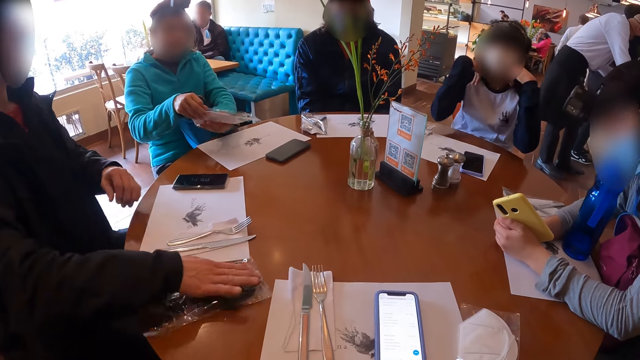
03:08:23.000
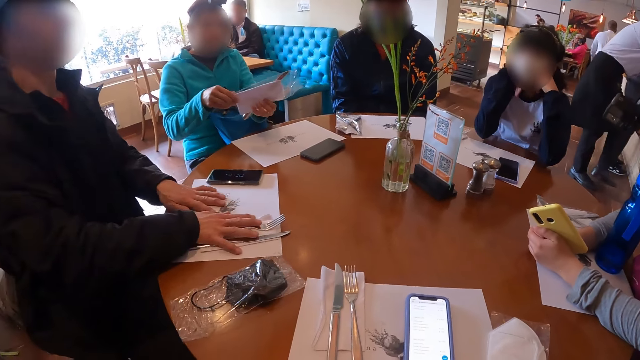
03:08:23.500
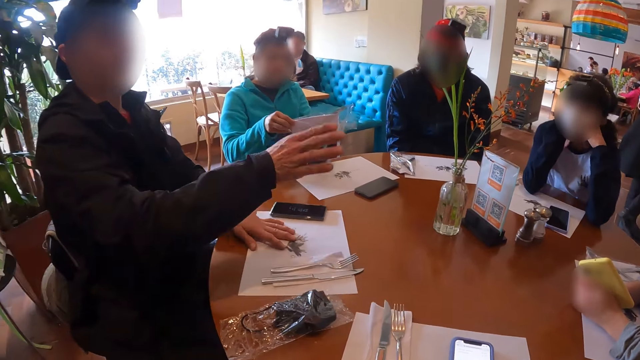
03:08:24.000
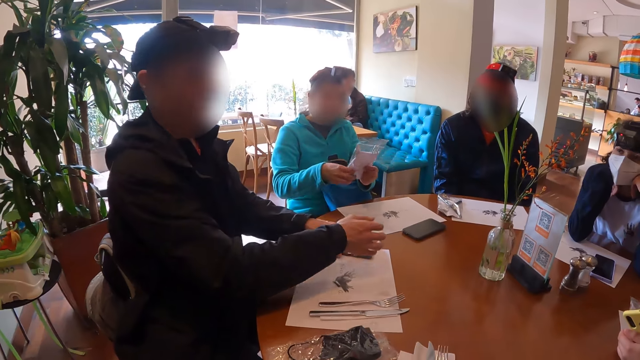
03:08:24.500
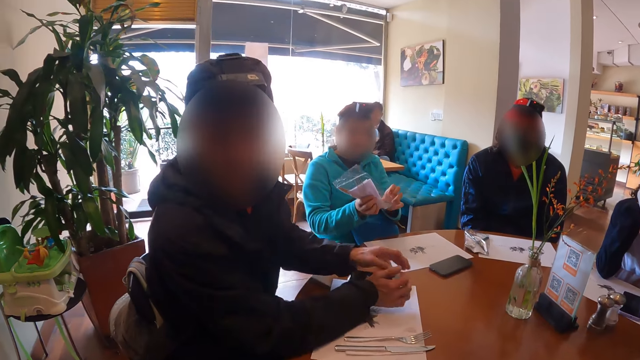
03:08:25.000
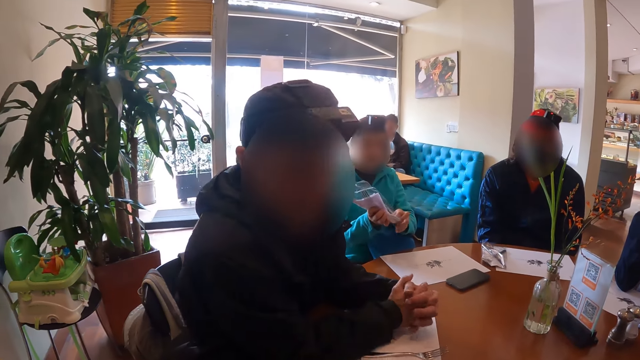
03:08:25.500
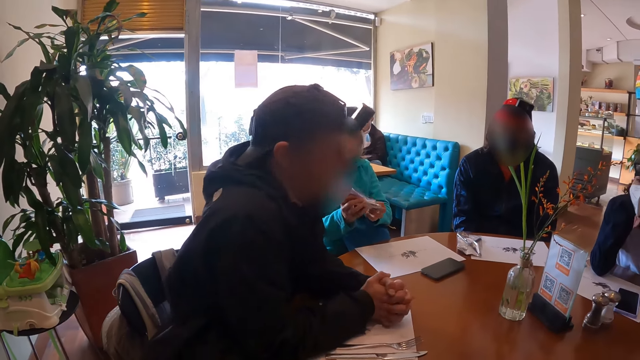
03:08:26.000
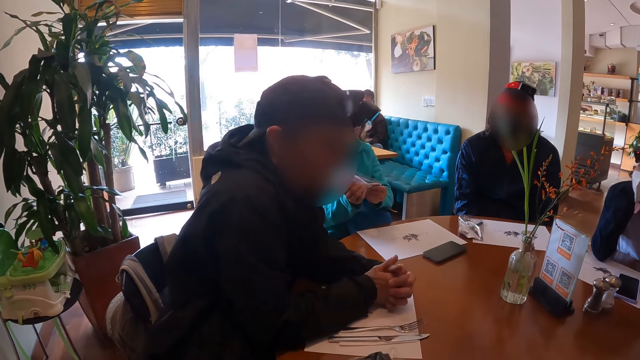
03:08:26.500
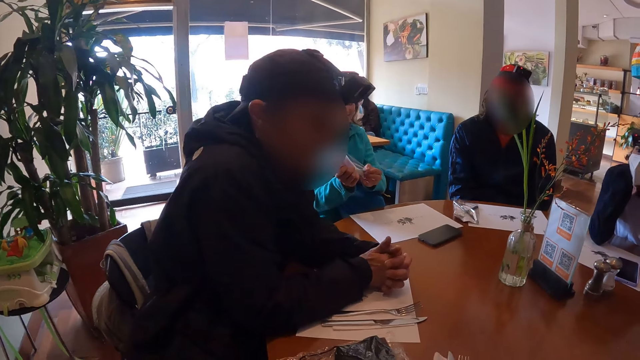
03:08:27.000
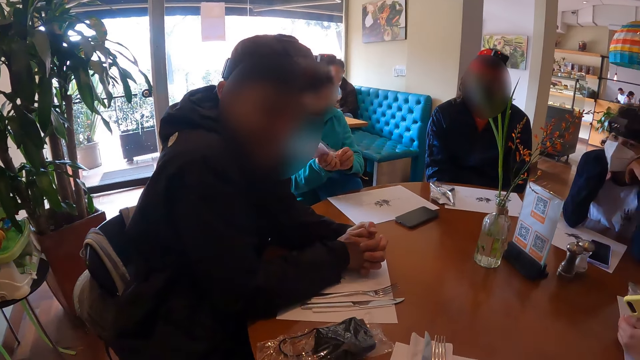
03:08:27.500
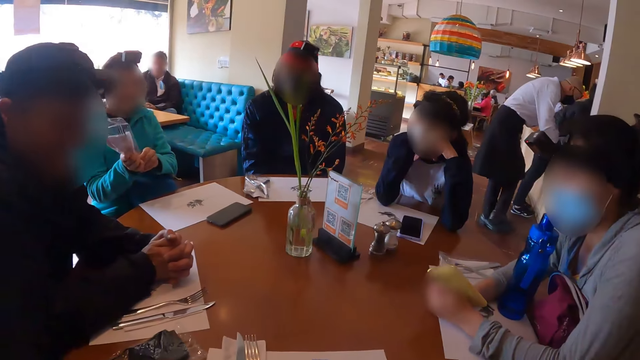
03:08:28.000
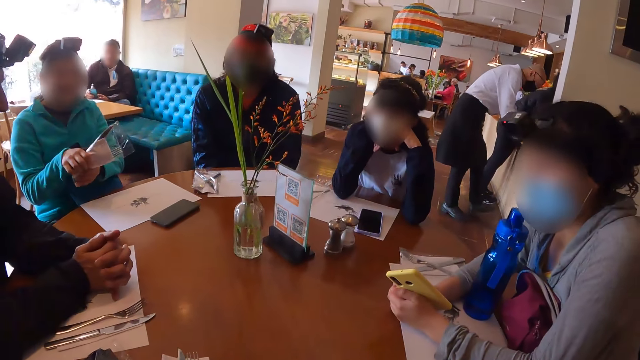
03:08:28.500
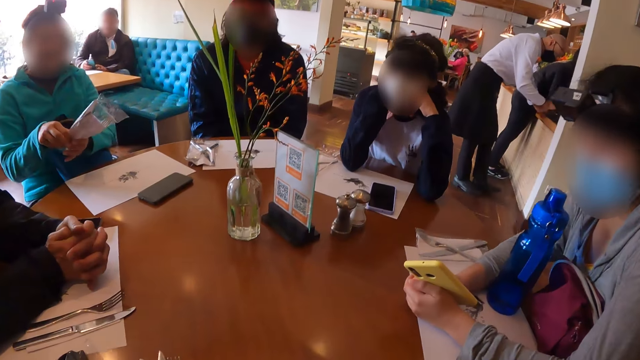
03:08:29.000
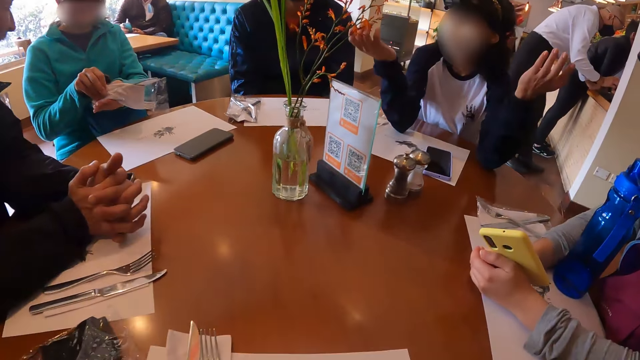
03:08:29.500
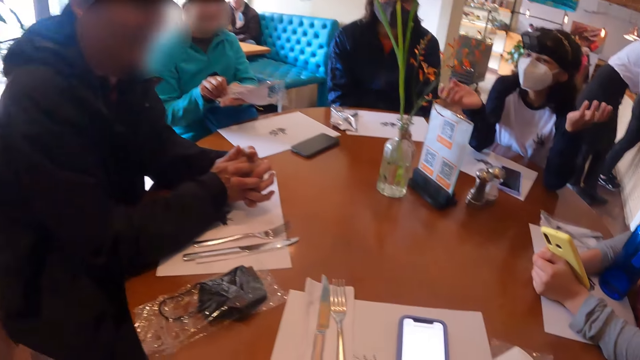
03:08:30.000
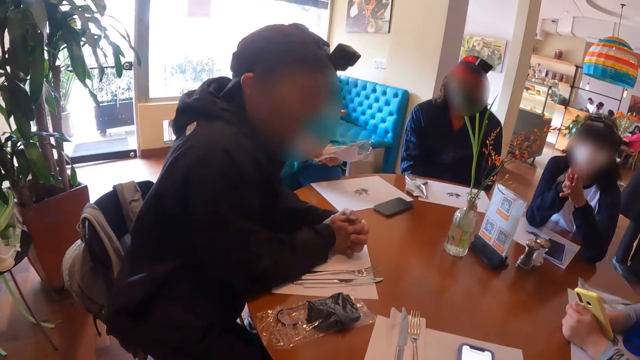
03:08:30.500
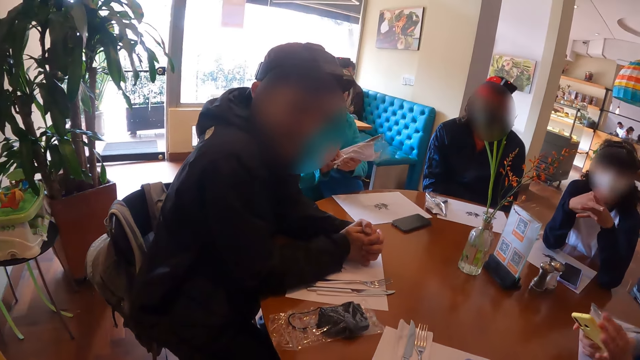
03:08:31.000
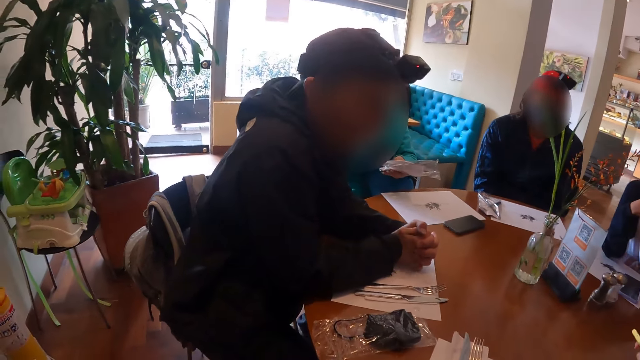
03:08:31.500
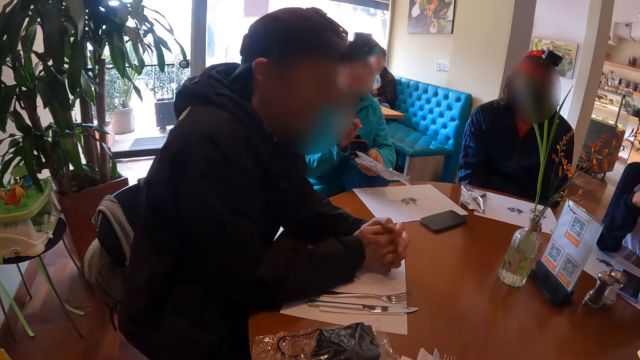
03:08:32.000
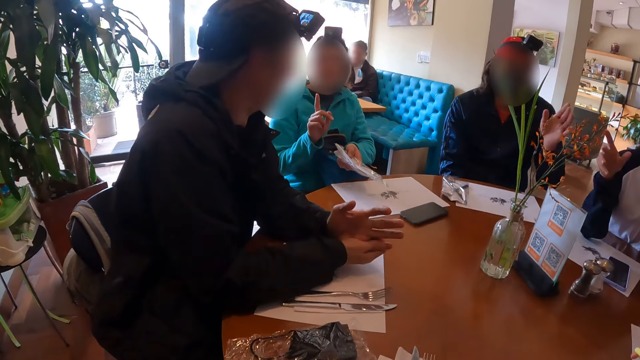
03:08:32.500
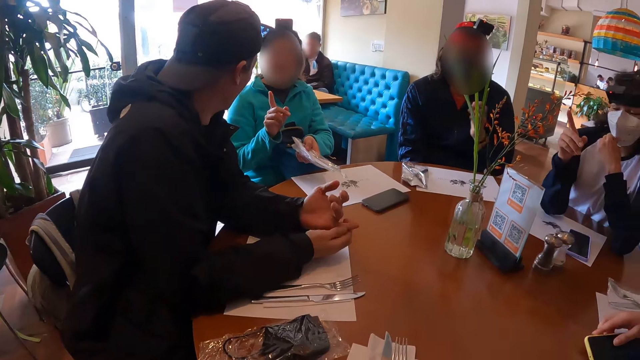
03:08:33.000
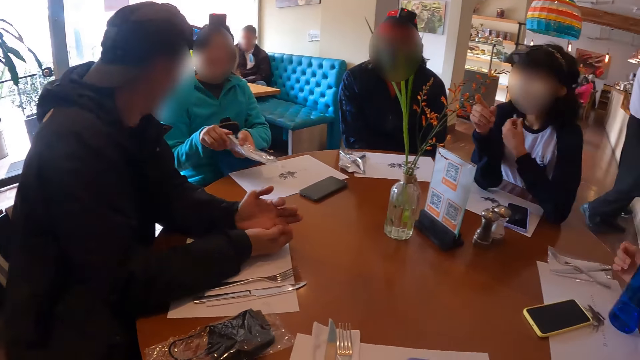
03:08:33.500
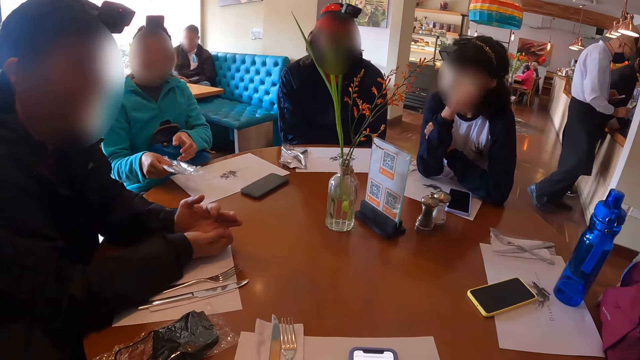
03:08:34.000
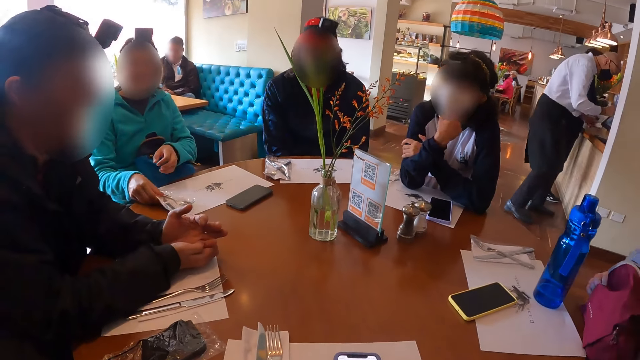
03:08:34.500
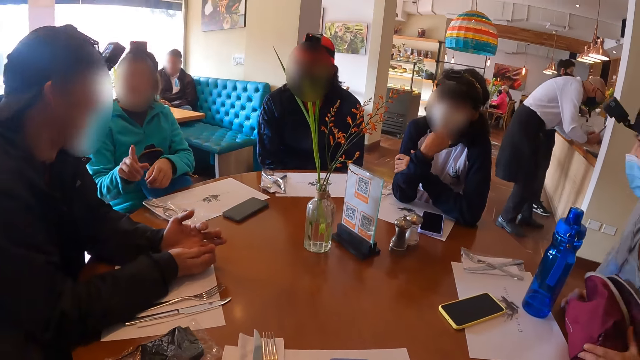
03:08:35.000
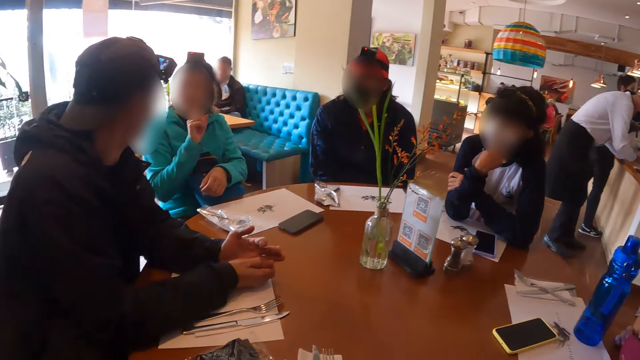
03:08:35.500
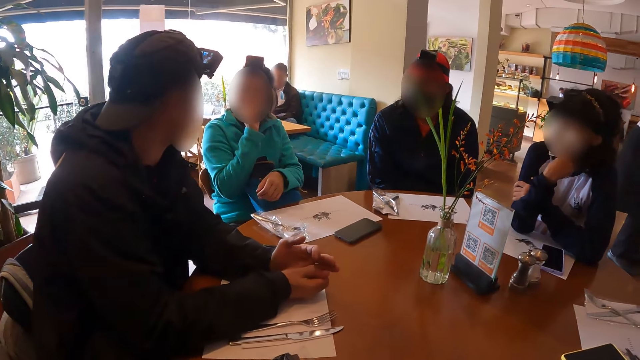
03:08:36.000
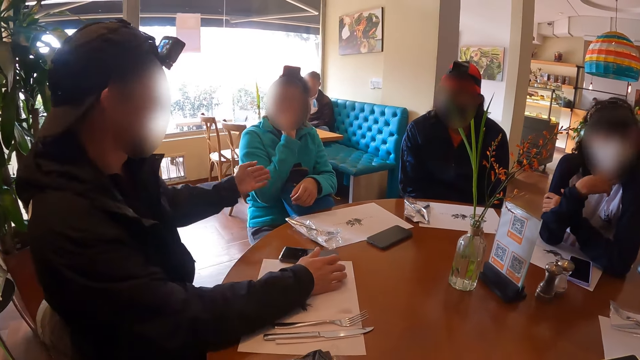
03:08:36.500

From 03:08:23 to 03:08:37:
The man moves the polythene paper along the table. The woman picks up the polythene paper containing the fork and the dinner knife. Another woman places her hands on her face. The man moves the table cloth along the table with his hands. The first woman adjusts the cutlery pack in her left hand with her right hand. She adjusts the cutlery pack in her right hand with her left hand. The man interacts with the camera wearer. A person folds his hands on the table. The camera wearer talks to the man. They look around towards the waiter. The other woman gesticulates with both her hands. The camera wearer looks around. They talk to the man. The first woman gesticulates with her right hand. Another man gesticulates with his left hand. The other woman gesticulates with her right hand. She adjusts a facemask on her face with her left hand. The camera wearer talks to the man, the first woman, the other man and the other woman. Yet another woman adjusts a bag on her thigh with her right hand. The first woman places the cutlery pack in her right hand on the table. The other woman places her right hand under her chin. The first woman points at the man with her right hand. She touches her face with her right hand.

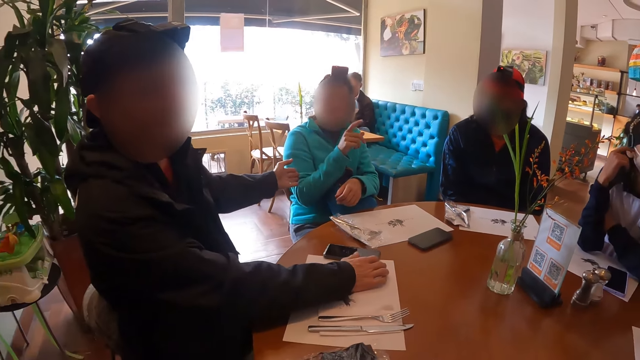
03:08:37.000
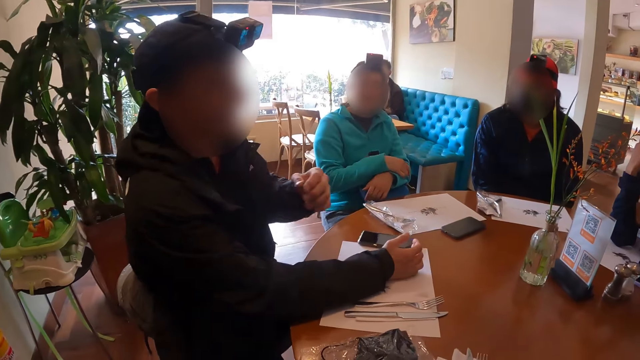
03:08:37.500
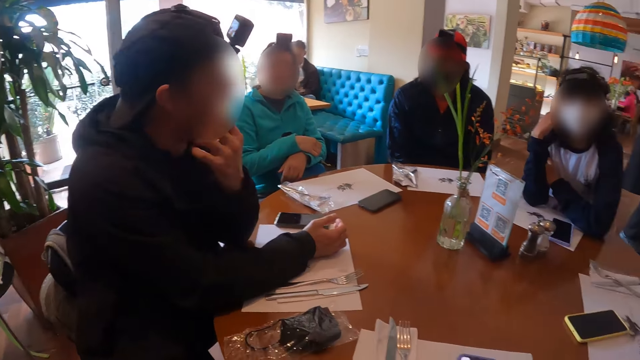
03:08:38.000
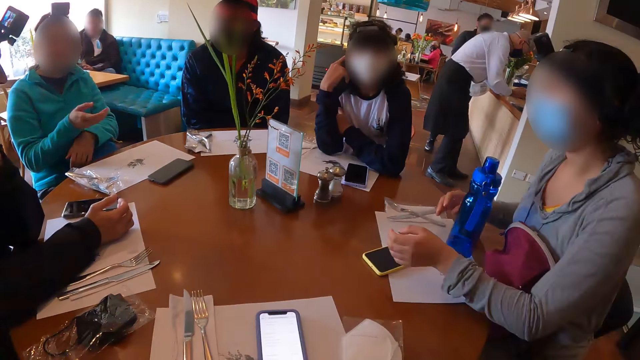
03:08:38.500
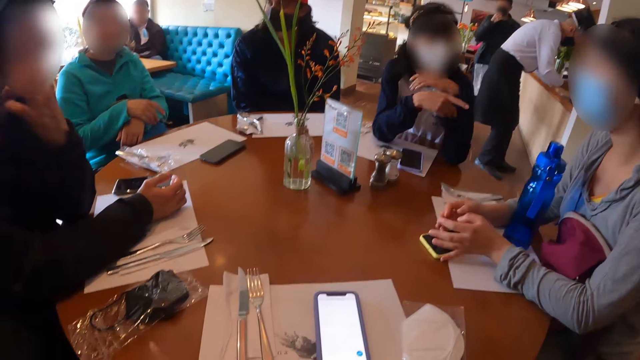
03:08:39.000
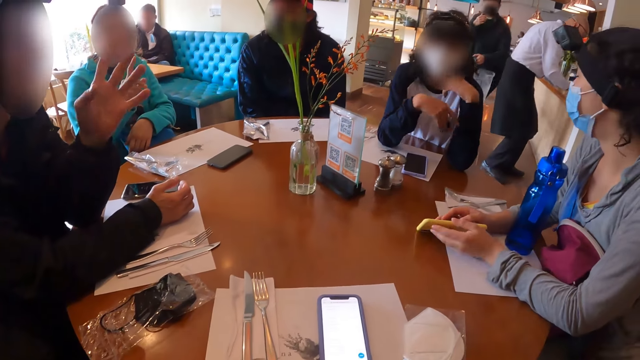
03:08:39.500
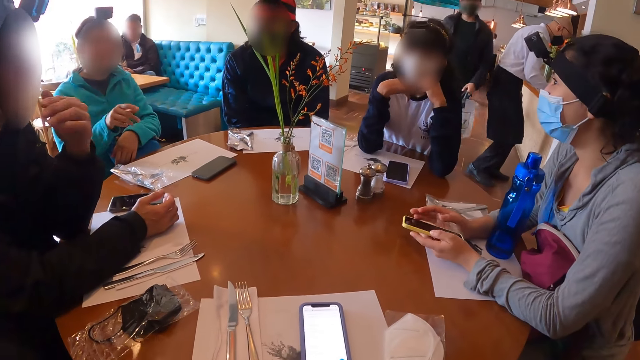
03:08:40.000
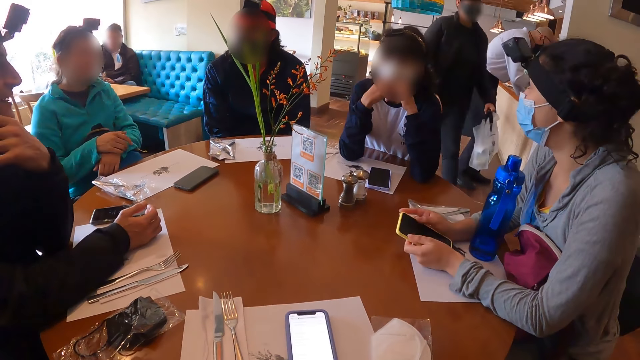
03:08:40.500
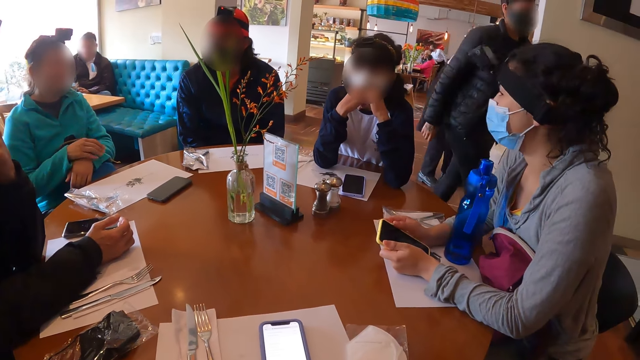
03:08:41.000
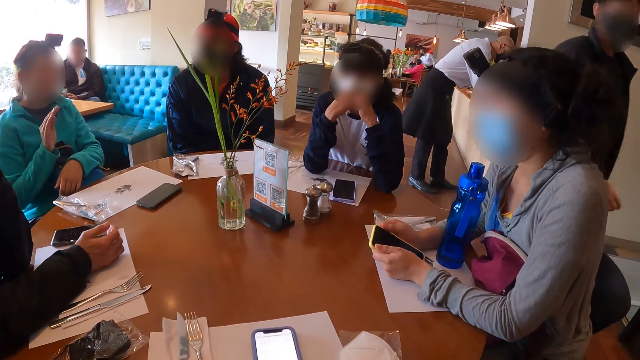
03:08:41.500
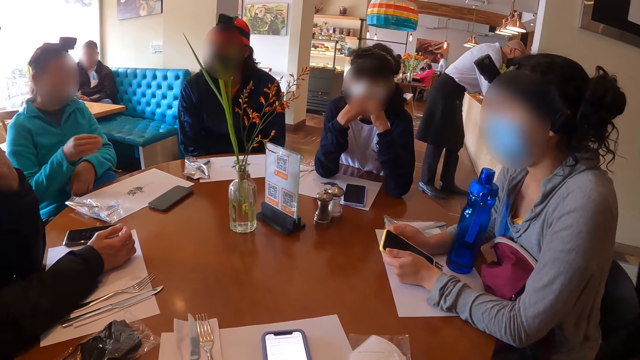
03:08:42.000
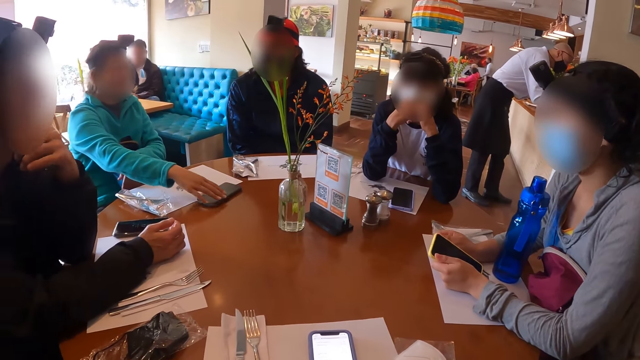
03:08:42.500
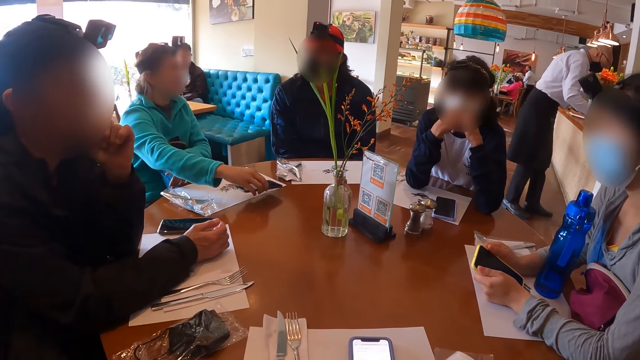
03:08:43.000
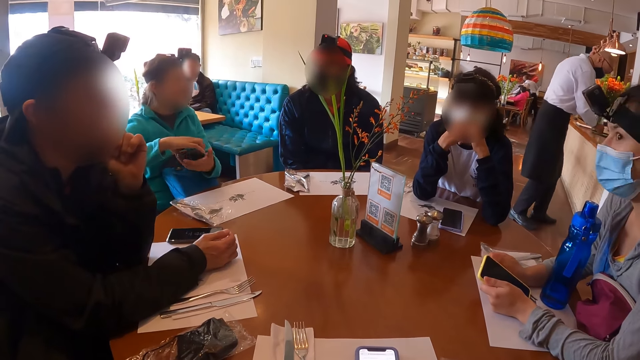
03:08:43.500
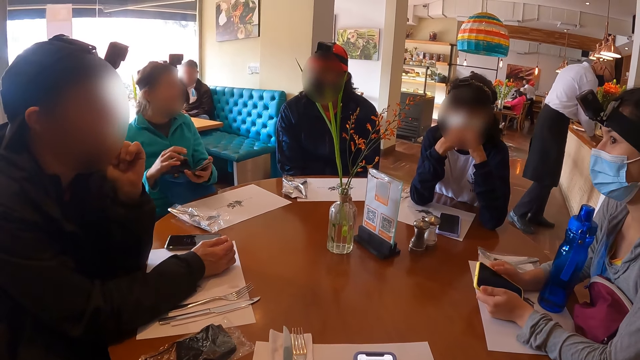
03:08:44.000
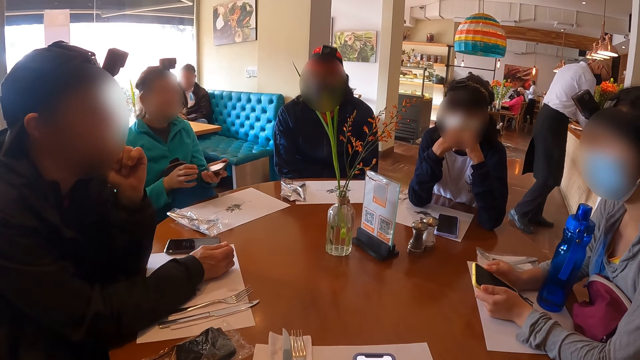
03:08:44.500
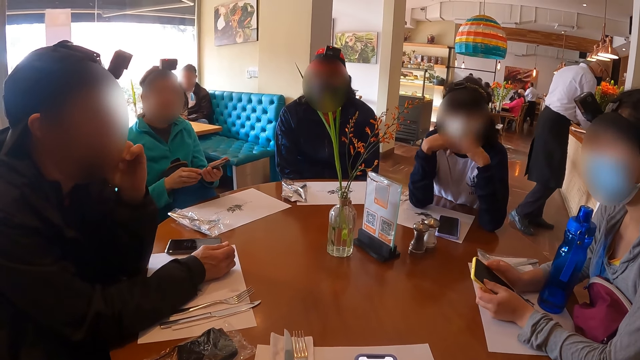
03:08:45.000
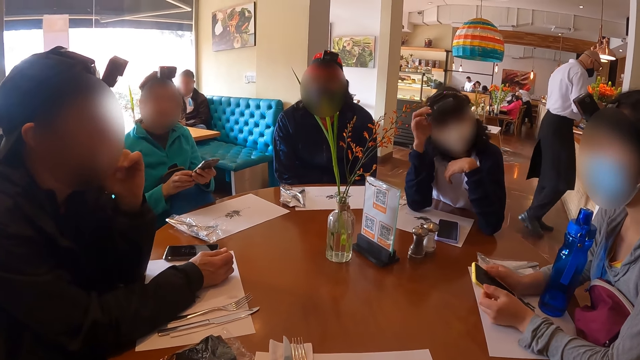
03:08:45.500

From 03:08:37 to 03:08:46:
A man touches a woman's right arm with his left hand. A second woman touches her ear with her right hand. The camera wearer talks to the man and the first woman. The man touches his face with his left hand. The man holds his cheeks with his hands. The second woman gesticulates with her right hand. A third woman picks up the phone from the table with her left hand. The second woman places her left hand under her chin. The first woman gesticulates with her right hand. The camera wearer looks around. The second woman places her right hand under her chin. The camera wearer talks to the man, the first woman, a person, the second woman and the third woman. The man strokes his chin with his left hand. The first woman picks up the phone from the table with her right hand and passes the phone in her right hand to her left hand. She presses her phone. The second woman adjusts the camera on her head with her right hand.
